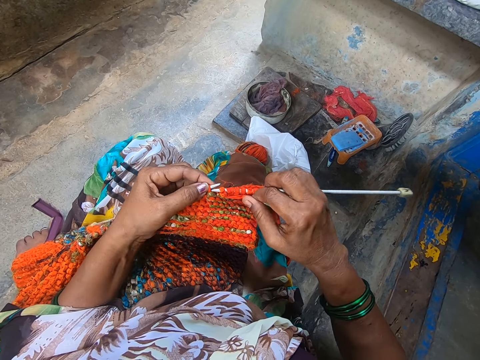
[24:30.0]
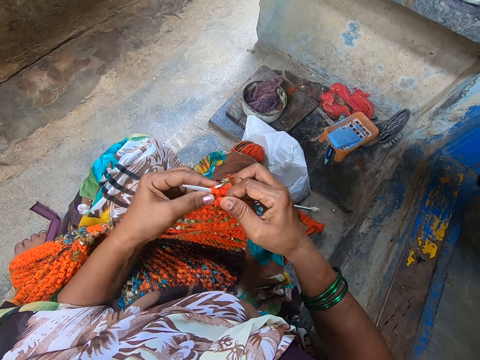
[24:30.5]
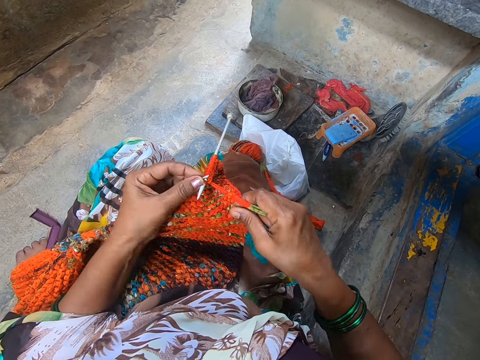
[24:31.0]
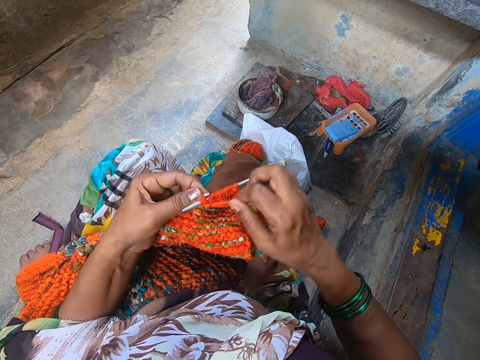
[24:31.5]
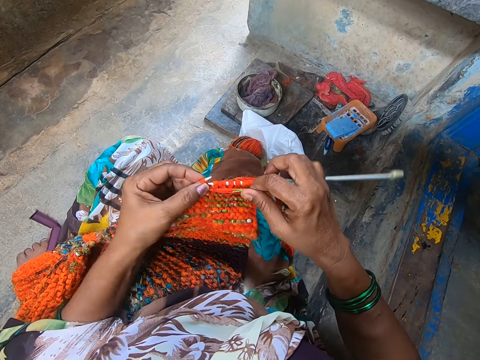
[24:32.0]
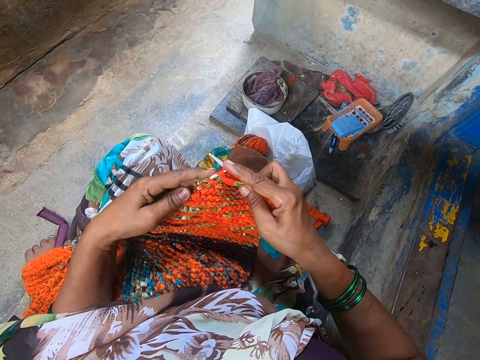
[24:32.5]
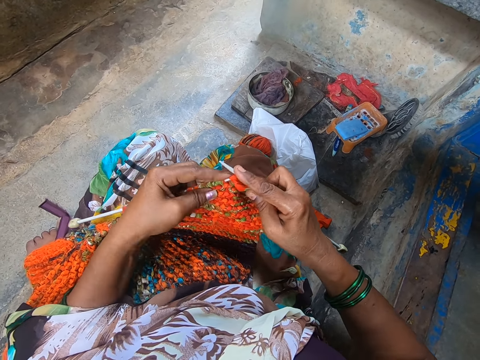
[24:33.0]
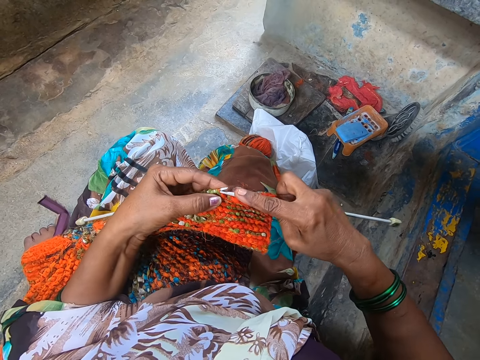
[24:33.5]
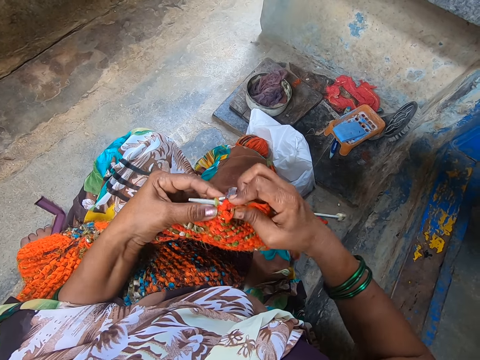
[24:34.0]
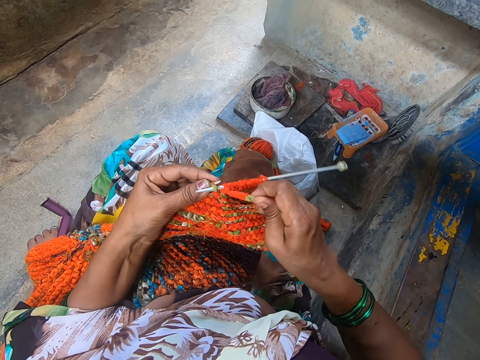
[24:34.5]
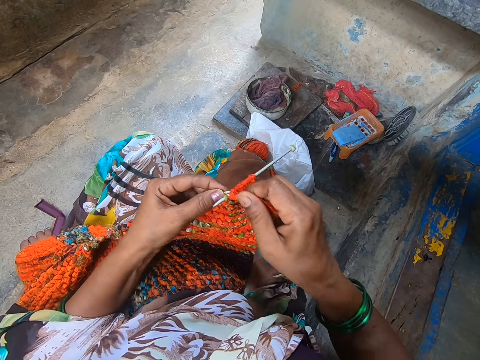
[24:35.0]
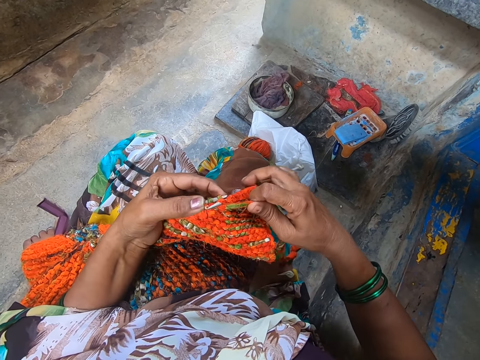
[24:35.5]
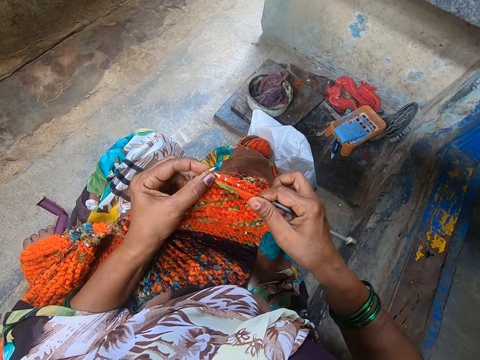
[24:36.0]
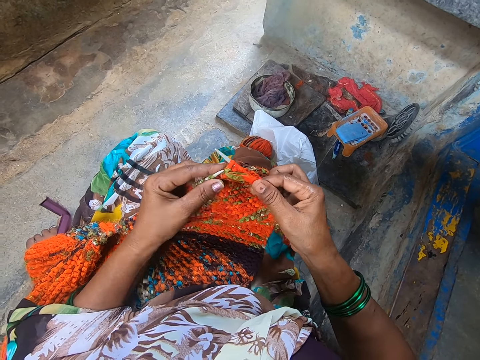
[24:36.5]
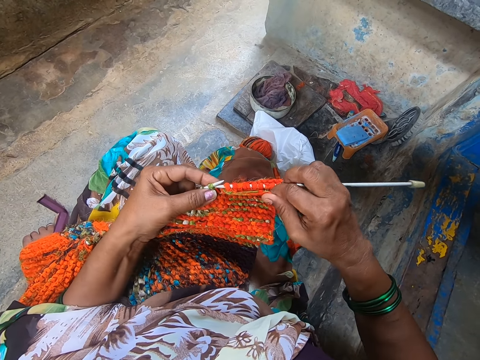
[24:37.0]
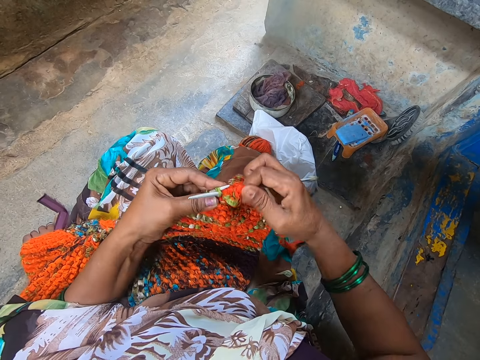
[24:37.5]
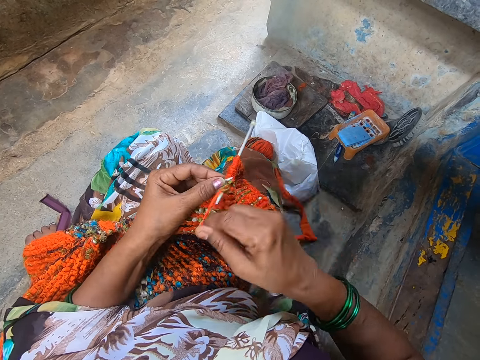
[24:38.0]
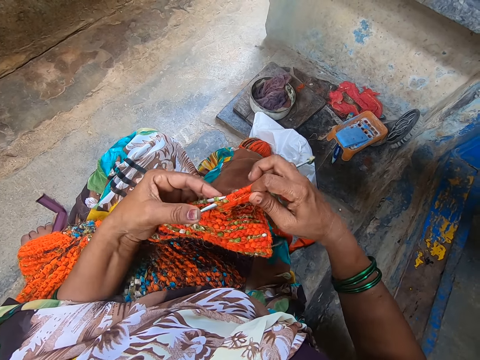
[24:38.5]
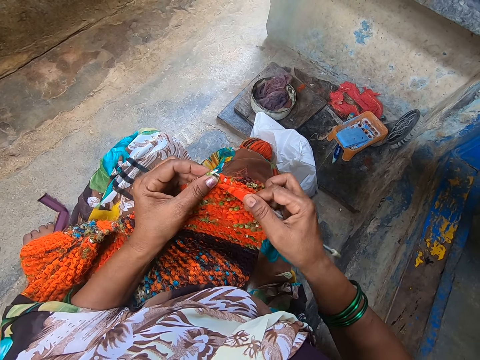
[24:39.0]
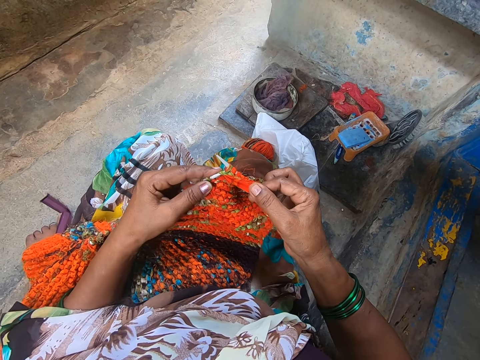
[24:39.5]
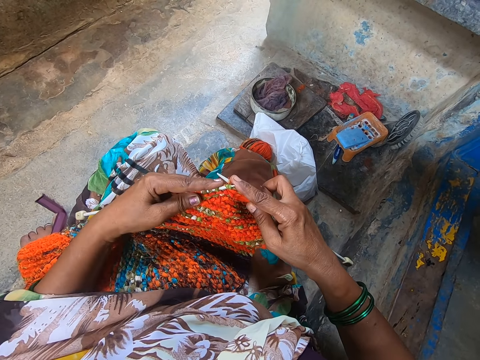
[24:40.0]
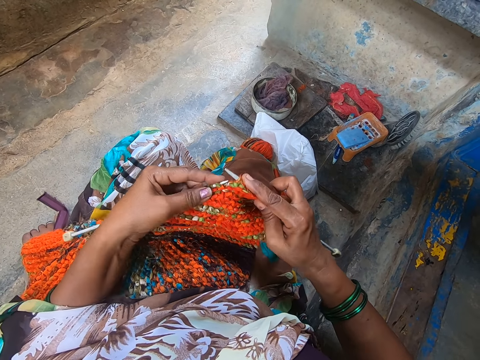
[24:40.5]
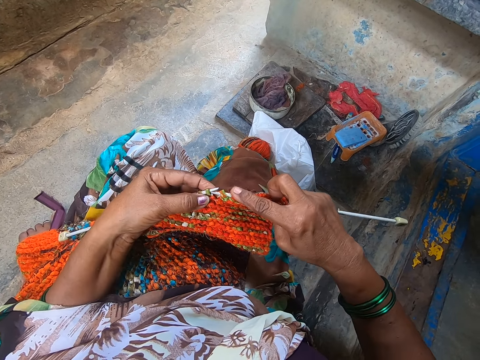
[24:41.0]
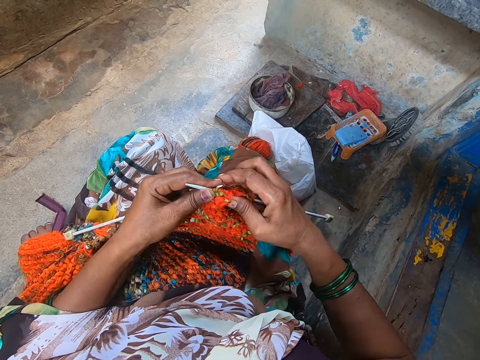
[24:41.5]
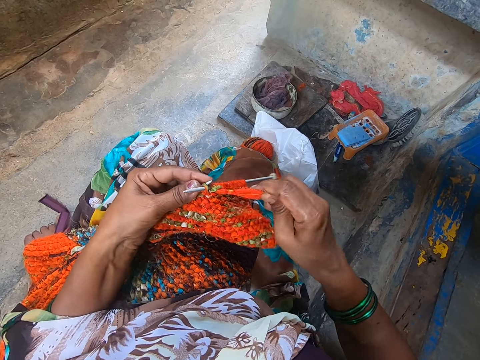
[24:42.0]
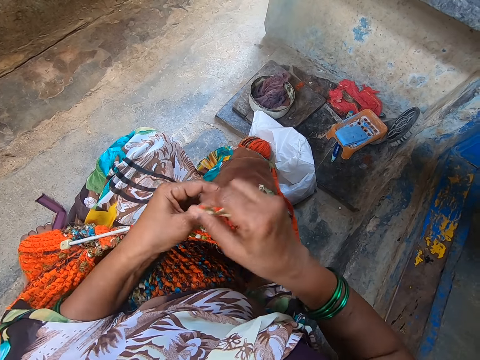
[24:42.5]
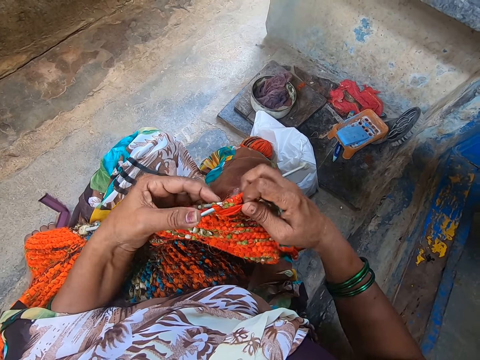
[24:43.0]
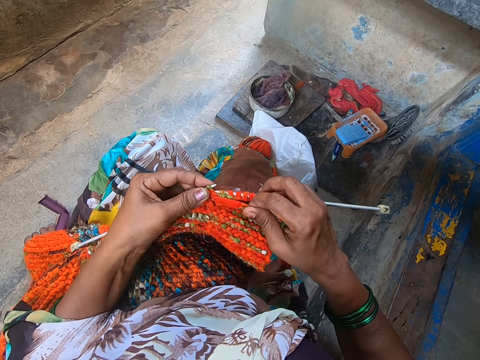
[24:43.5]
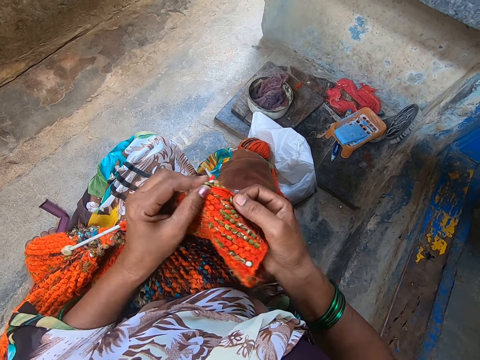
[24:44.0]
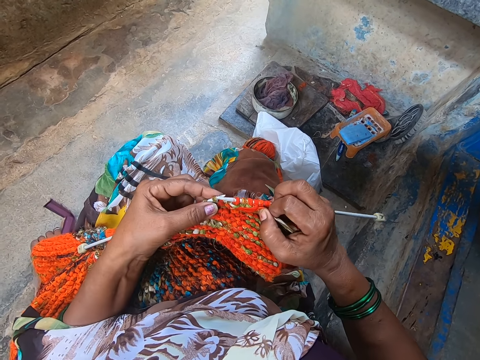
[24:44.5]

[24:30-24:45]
The camera wearer knits a fabric. They coil a knitting thread on a knitting needle. They knit the fabric. They coil the knitting thread on the knitting needle. They knit the fabric. They coil the knitting thread on the knitting needle. They knit the fabric. They coil the knitting thread on the knitting needle.

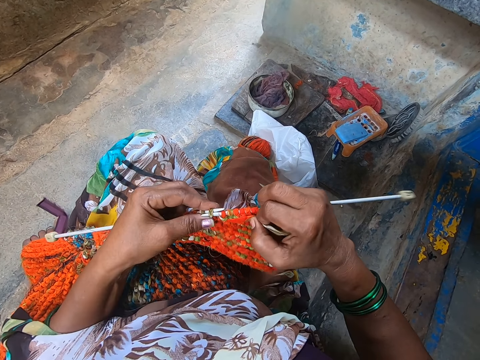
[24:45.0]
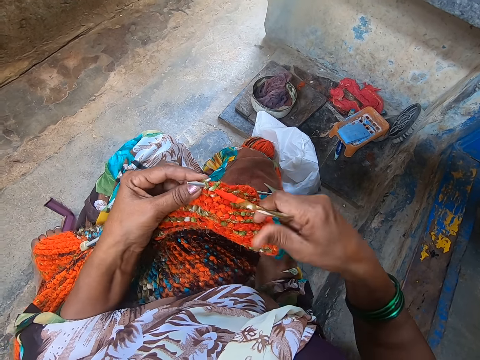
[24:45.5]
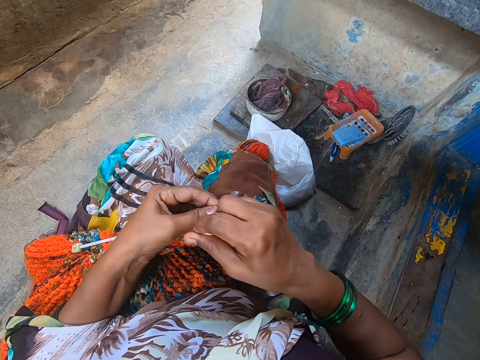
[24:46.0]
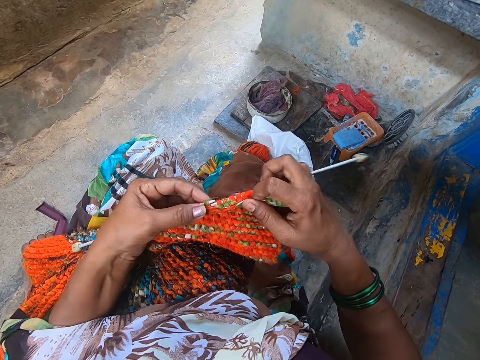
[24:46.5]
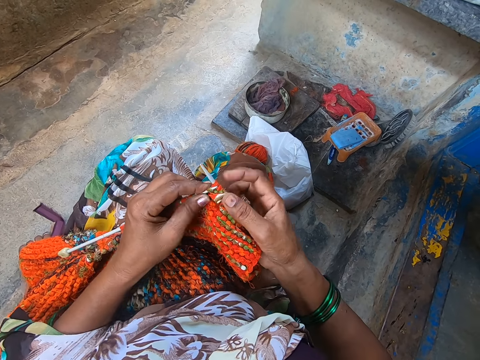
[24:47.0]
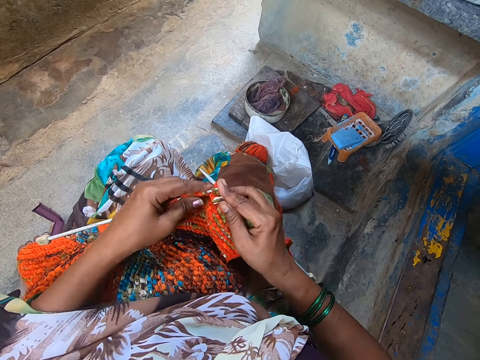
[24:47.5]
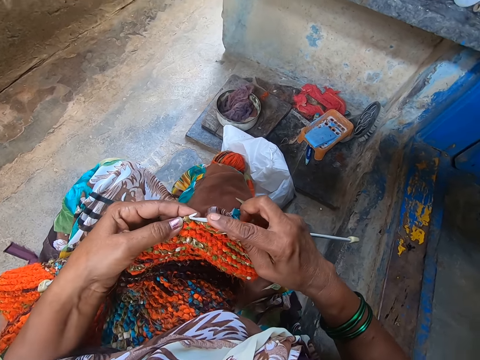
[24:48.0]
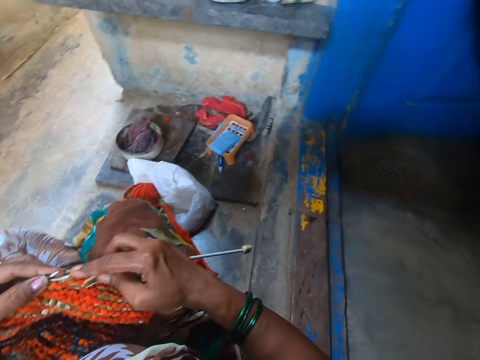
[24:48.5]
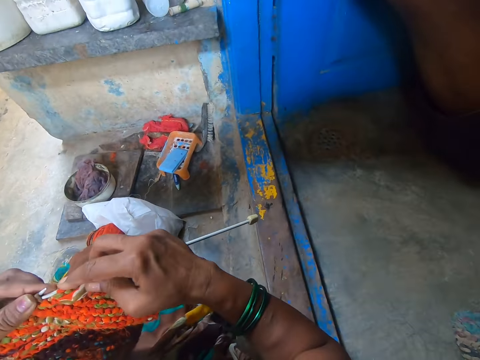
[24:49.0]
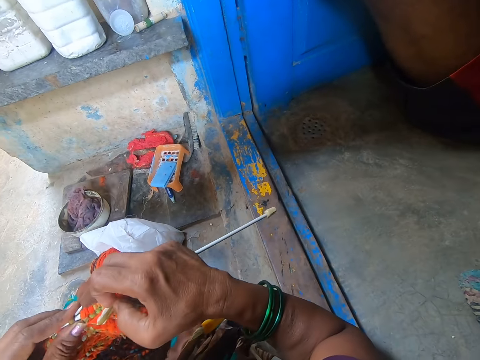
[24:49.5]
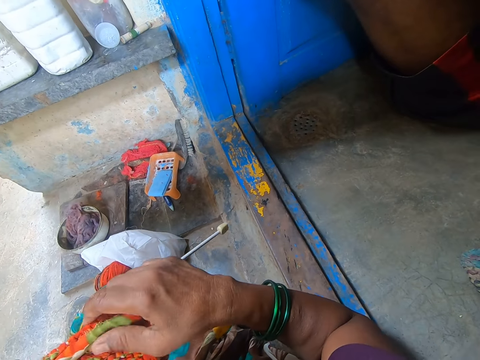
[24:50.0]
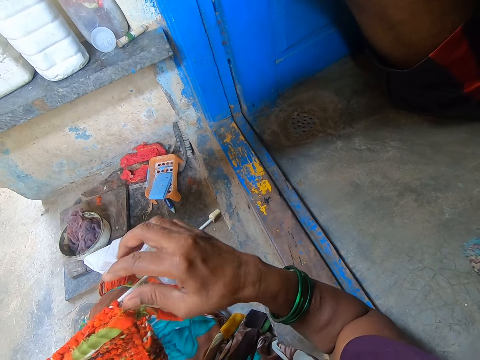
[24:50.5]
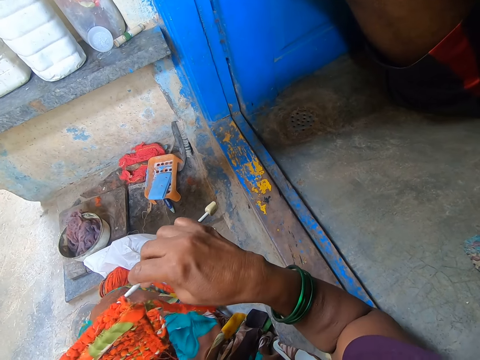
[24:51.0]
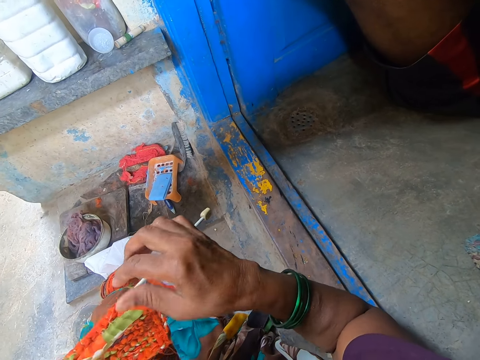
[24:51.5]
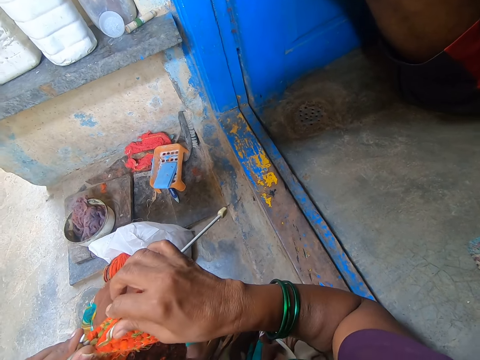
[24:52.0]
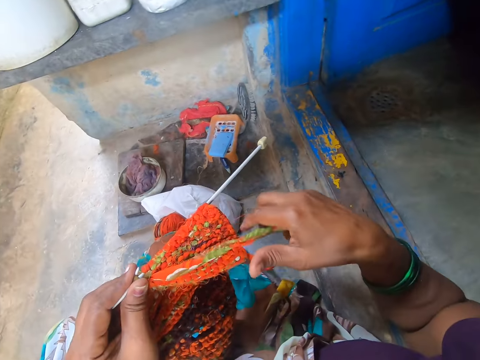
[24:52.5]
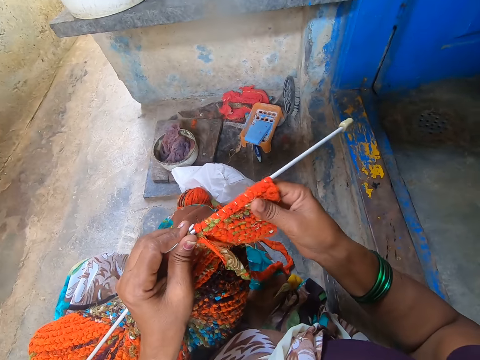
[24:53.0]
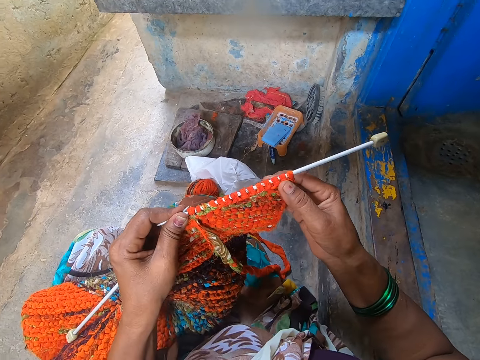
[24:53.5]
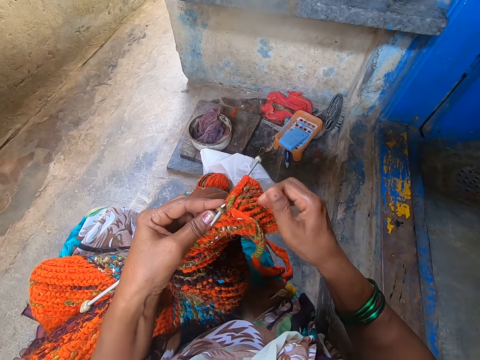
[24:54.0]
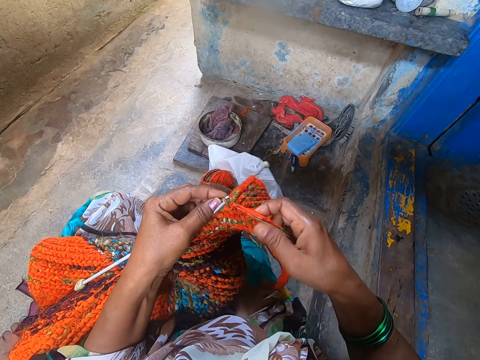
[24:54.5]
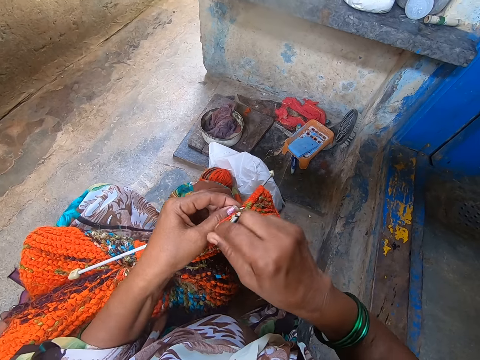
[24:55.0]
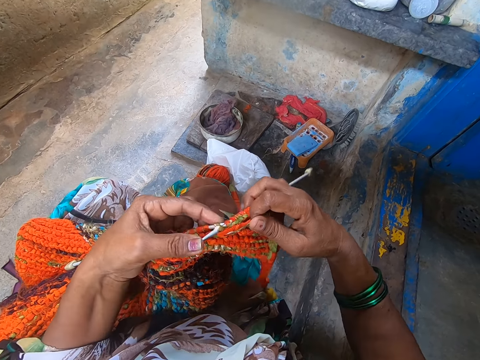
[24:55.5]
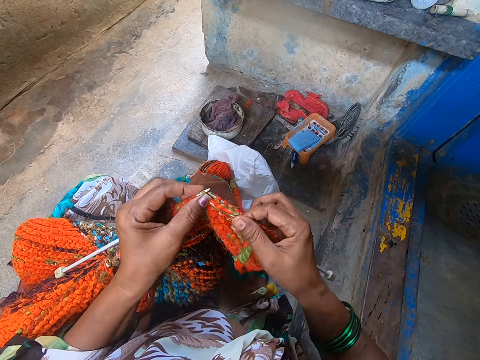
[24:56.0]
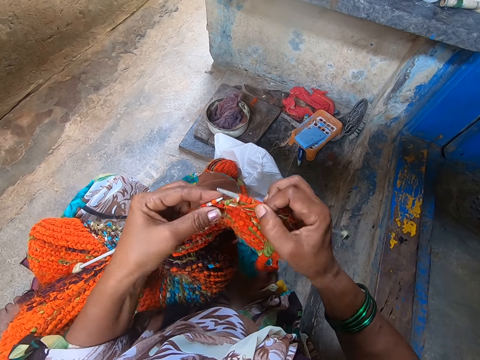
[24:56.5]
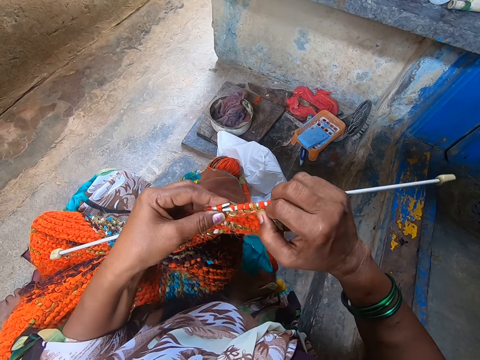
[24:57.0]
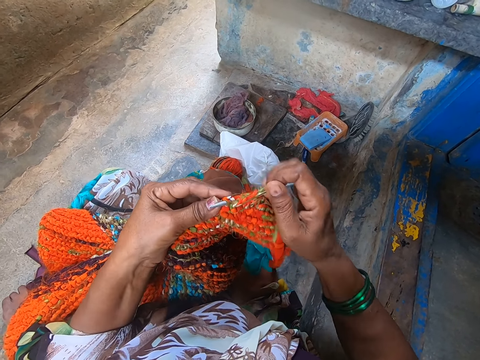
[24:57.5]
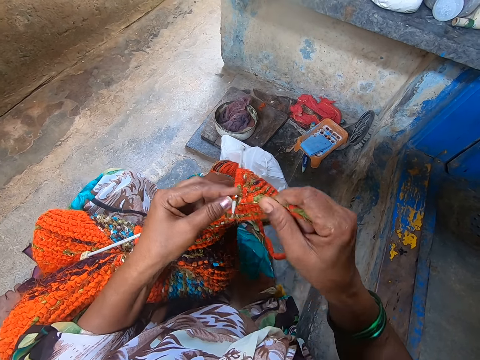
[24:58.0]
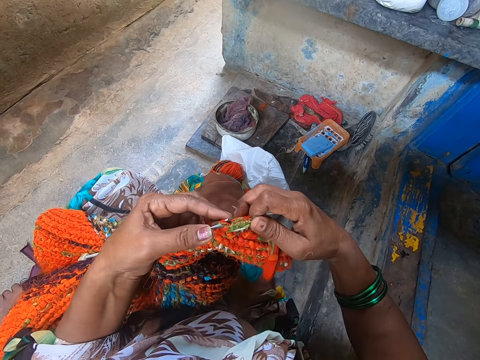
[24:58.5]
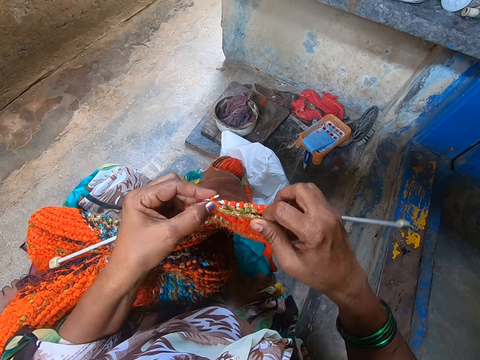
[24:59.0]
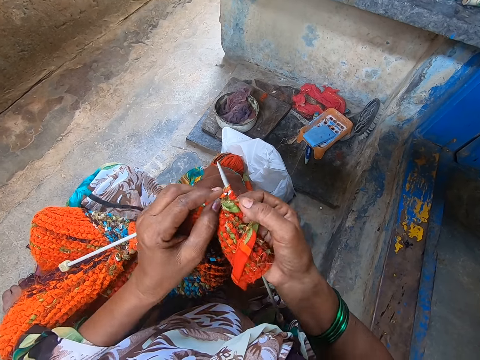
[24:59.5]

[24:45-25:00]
The camera wearer knits a fabric. They coil a knitting thread on a knitting needle. They knit the fabric. They straighten the fabric. They coil the knitting thread on the knitting needle. They knit the fabric. They coil the knitting thread on the knitting needle.
